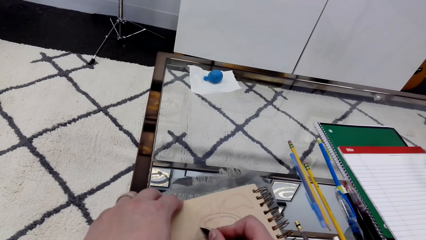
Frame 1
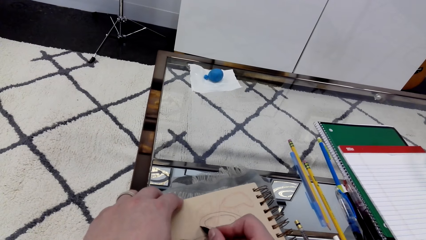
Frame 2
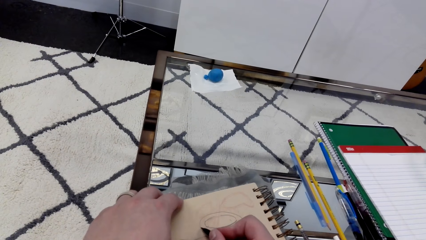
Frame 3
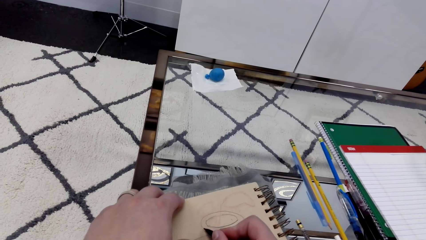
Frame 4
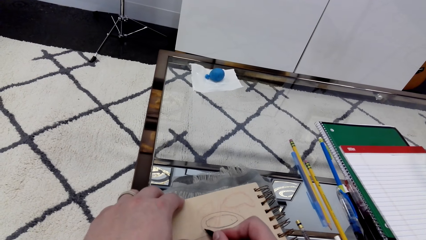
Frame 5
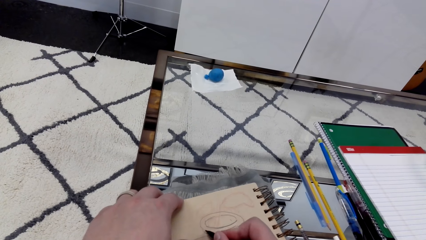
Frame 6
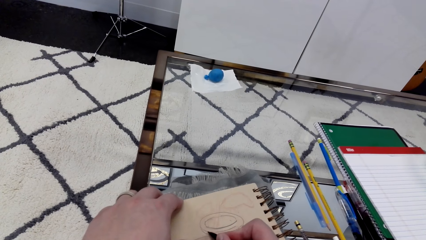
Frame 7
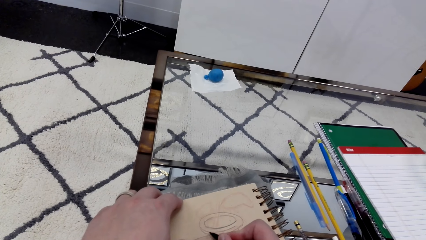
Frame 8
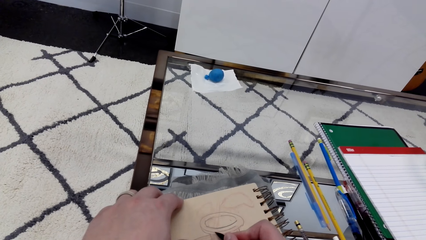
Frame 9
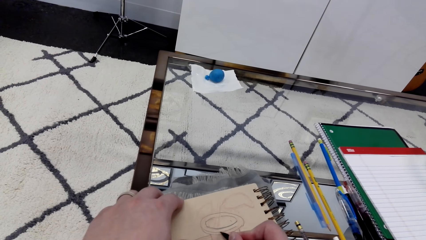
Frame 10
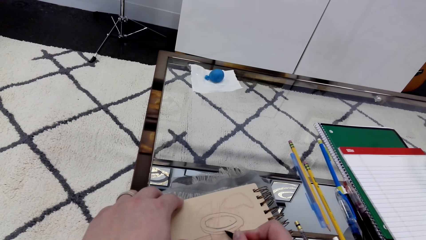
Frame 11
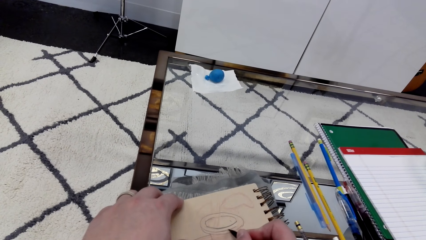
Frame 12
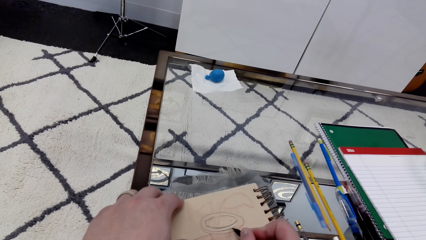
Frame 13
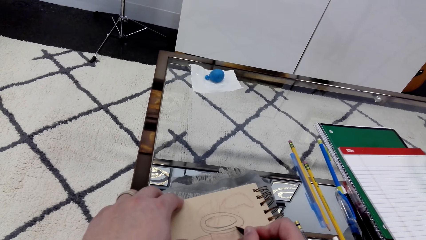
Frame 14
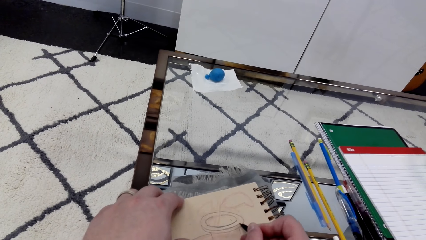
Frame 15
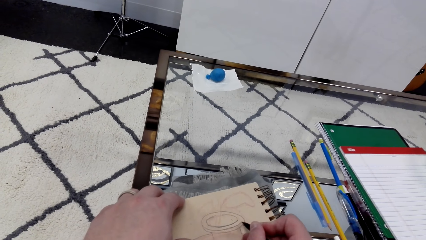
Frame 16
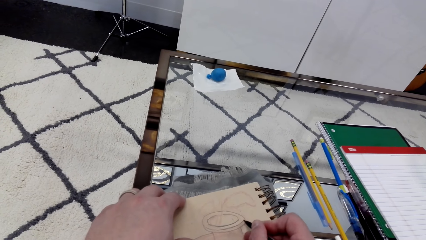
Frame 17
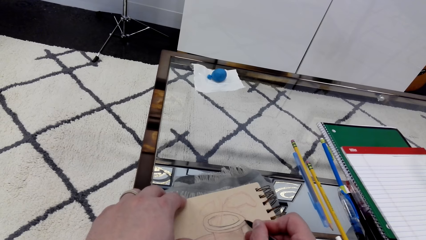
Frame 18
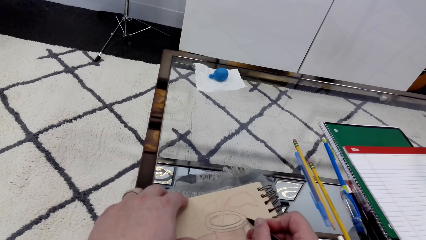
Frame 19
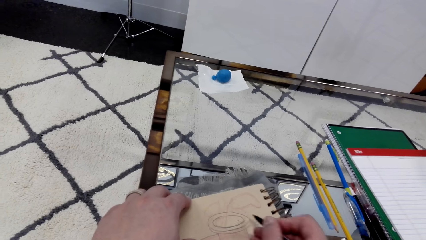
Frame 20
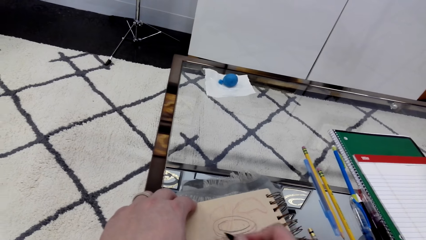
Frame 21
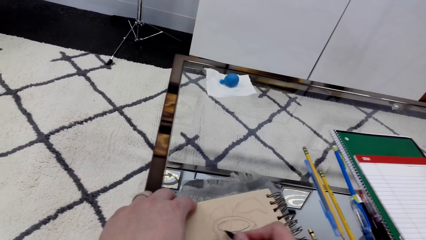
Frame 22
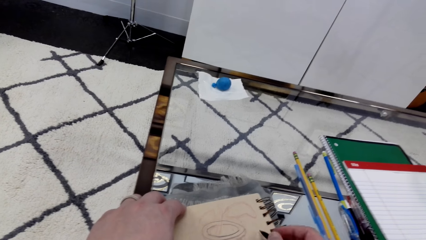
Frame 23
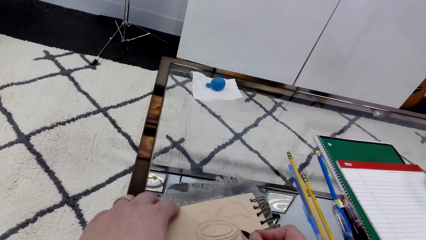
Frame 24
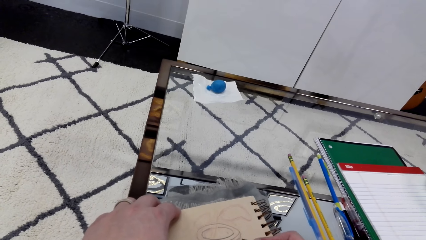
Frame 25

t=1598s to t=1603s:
The camera wearer draws on the book.

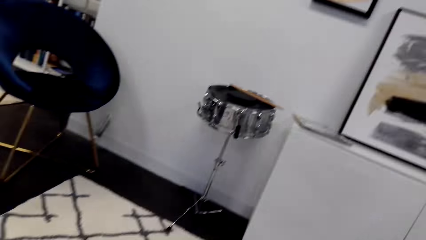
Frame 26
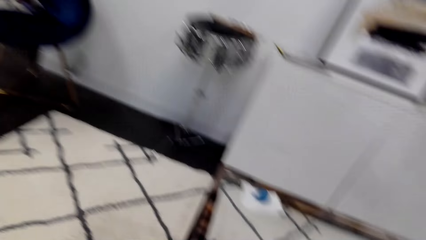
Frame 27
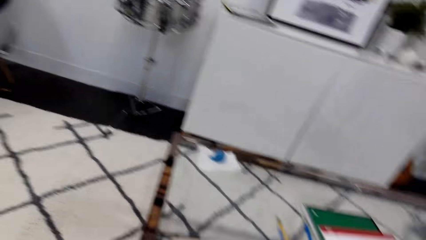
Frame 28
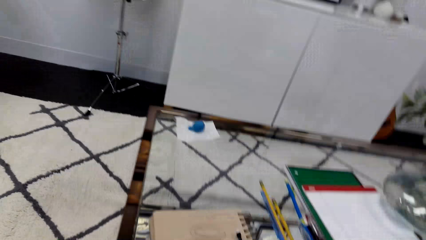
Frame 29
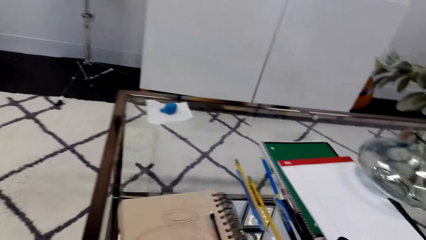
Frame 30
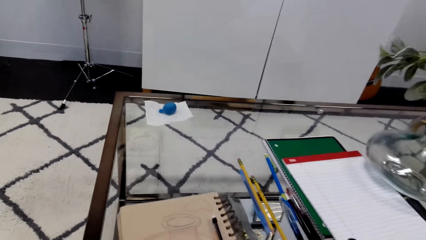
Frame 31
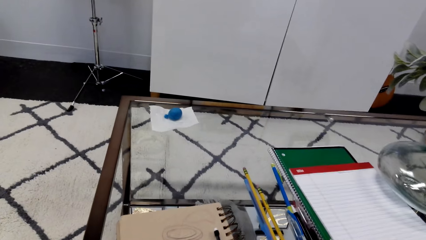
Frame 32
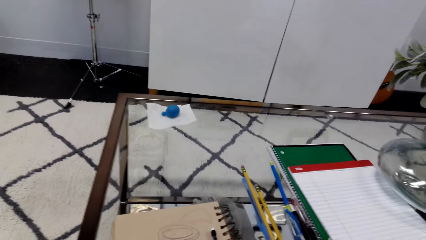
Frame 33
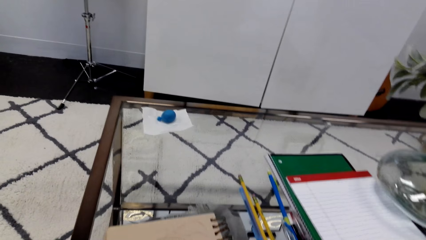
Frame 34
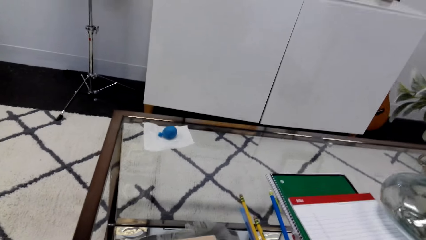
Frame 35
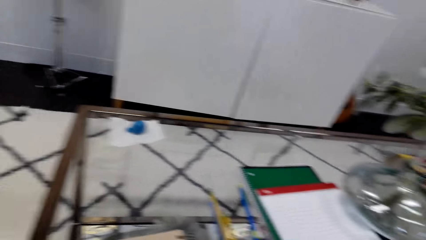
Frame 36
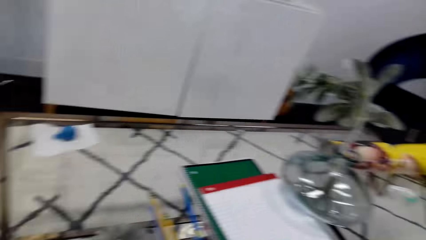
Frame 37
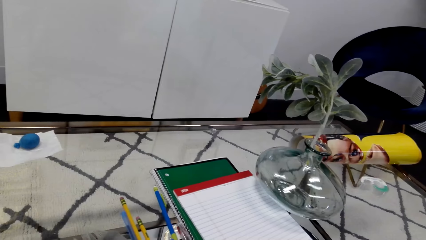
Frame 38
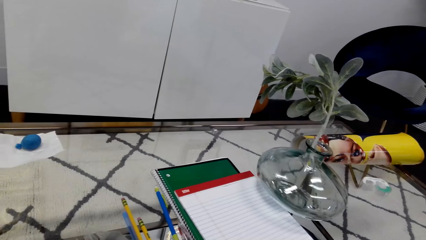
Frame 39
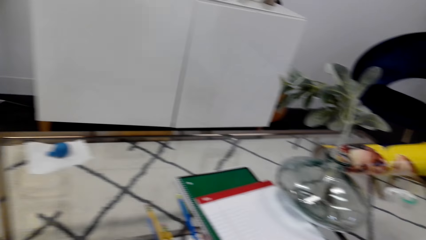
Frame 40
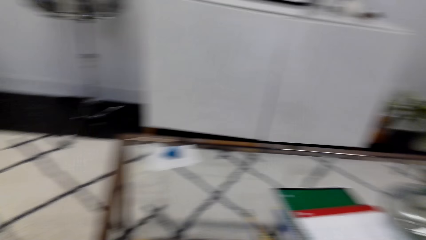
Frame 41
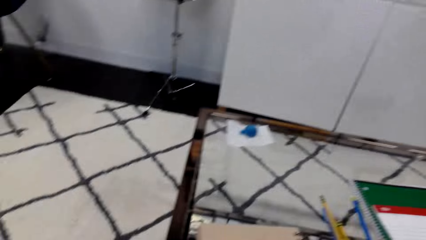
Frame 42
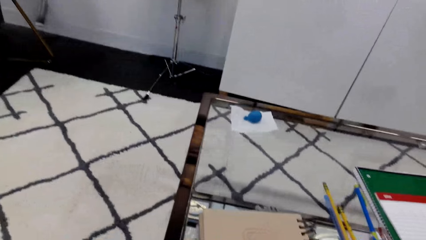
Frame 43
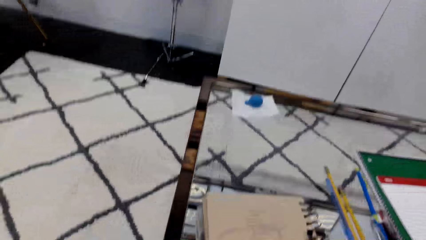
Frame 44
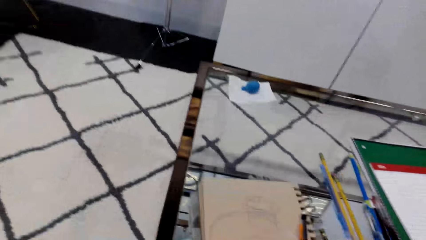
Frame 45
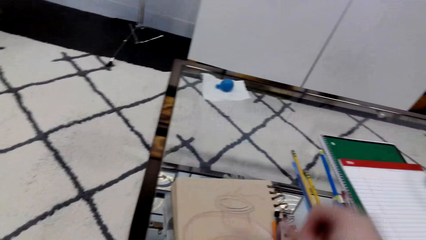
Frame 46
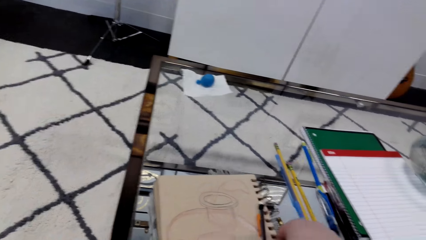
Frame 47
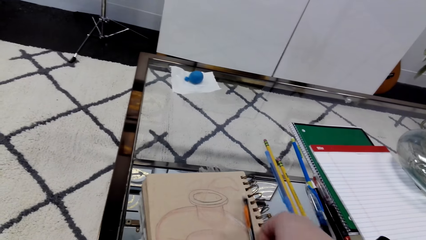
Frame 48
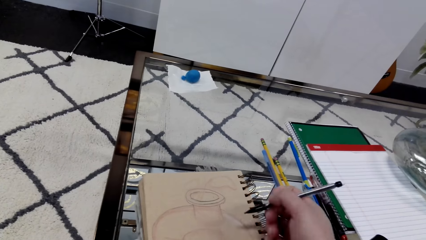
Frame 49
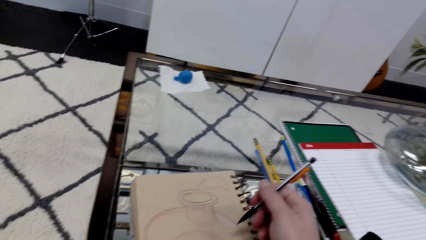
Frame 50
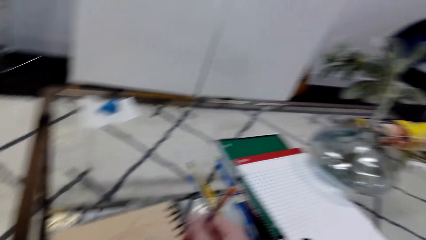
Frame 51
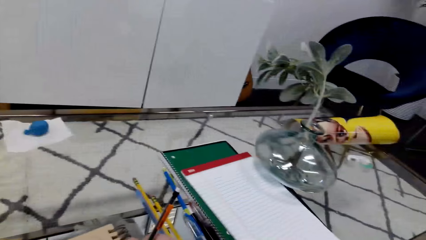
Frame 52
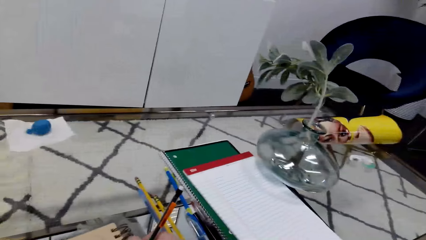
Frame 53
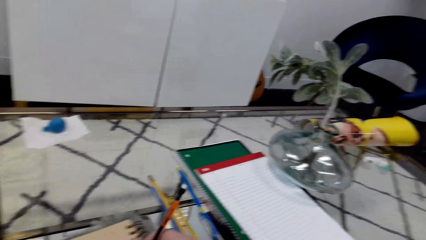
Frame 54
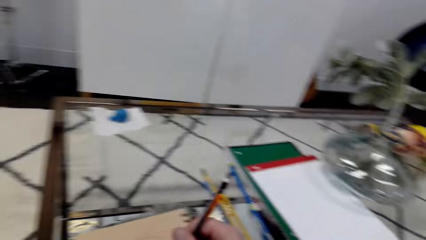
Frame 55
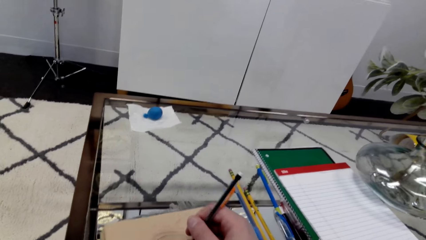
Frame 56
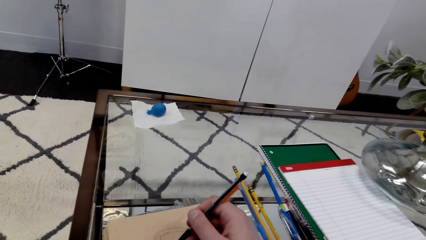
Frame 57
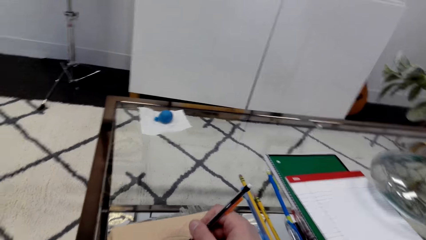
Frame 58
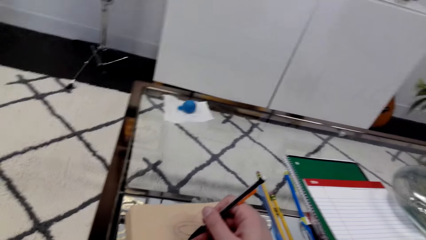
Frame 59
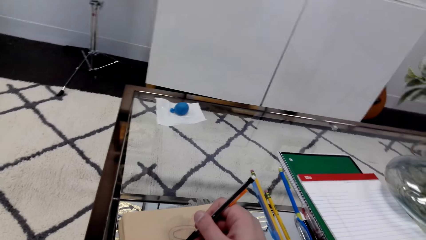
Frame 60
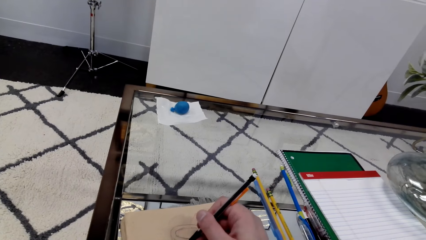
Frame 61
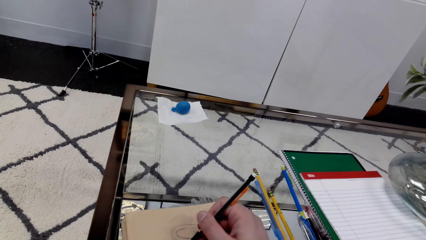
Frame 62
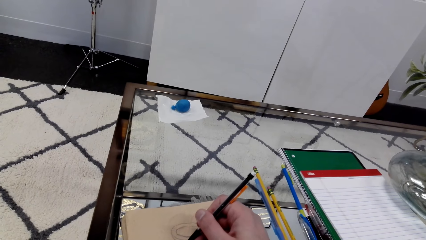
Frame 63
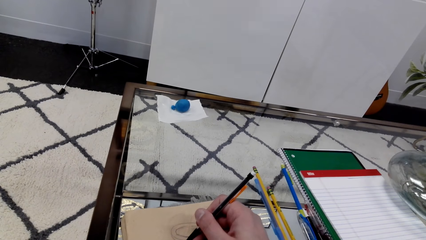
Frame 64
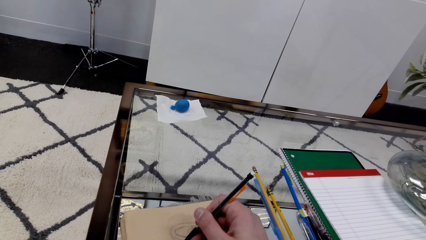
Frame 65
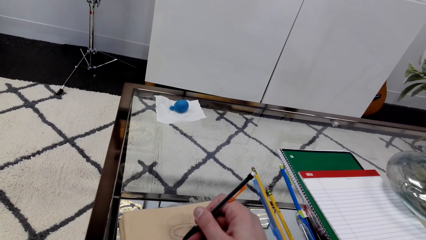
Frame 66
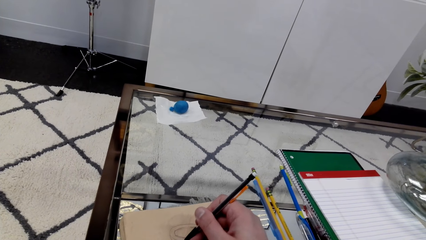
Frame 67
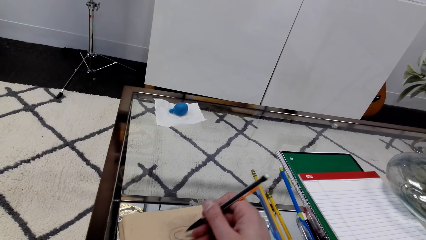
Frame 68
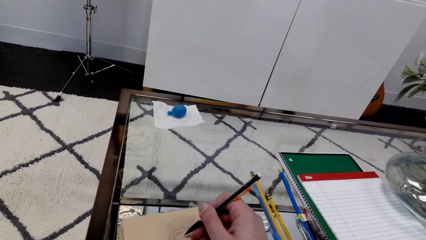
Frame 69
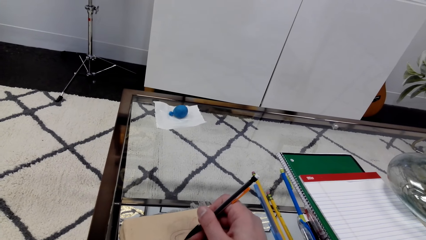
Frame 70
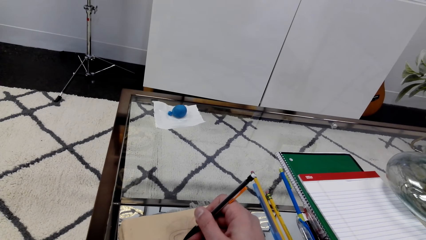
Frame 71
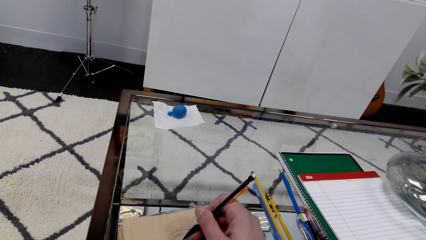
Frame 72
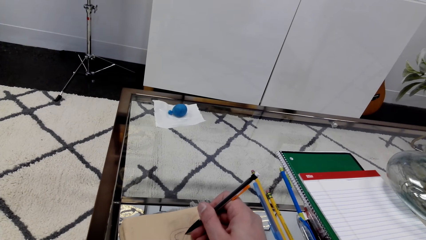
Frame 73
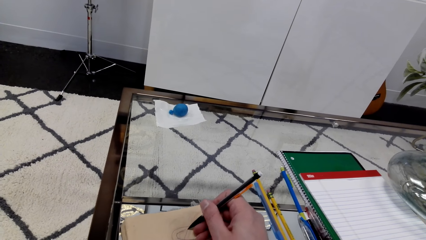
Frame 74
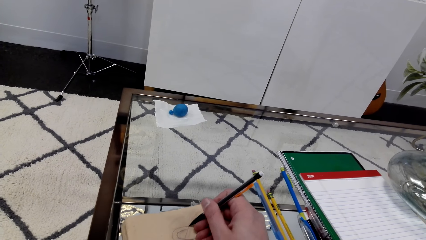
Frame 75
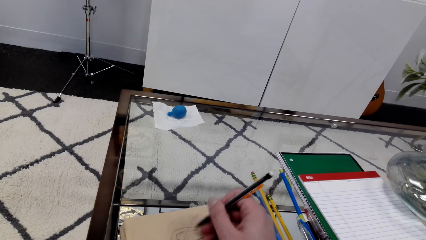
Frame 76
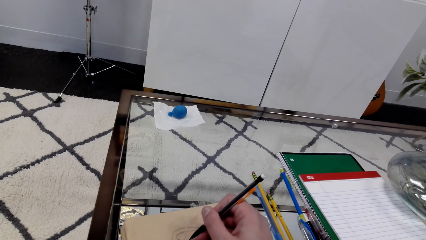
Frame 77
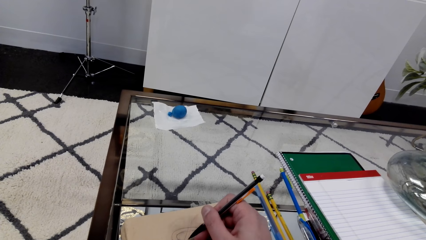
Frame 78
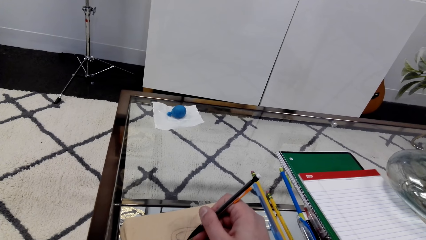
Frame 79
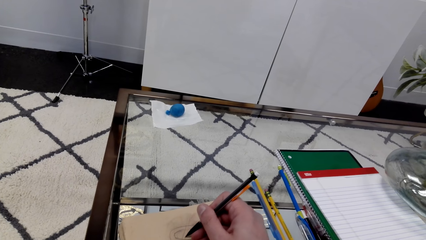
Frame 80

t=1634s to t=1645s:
The camera wearer touches the book. They take the pencil. They draw on the book using the pencil.
